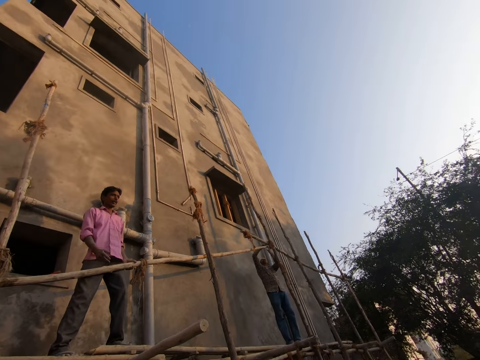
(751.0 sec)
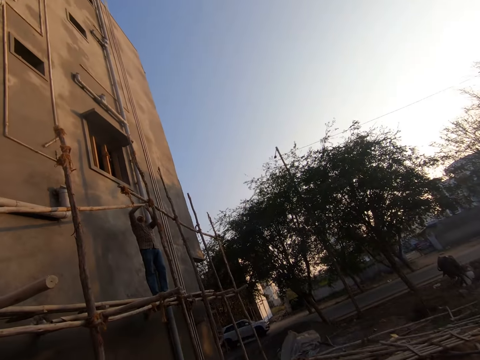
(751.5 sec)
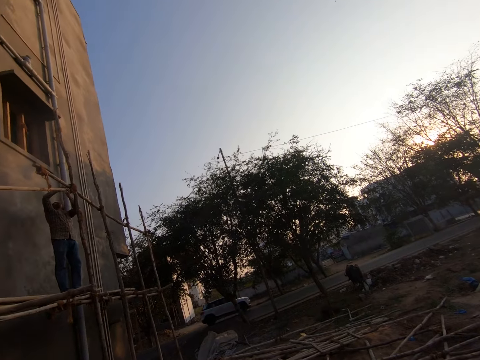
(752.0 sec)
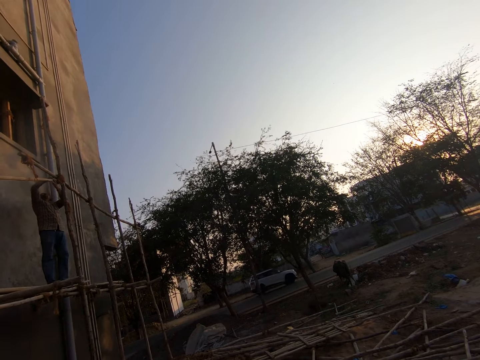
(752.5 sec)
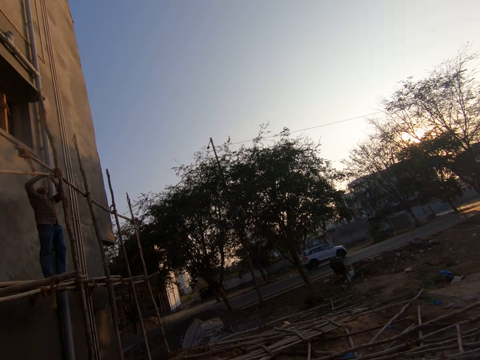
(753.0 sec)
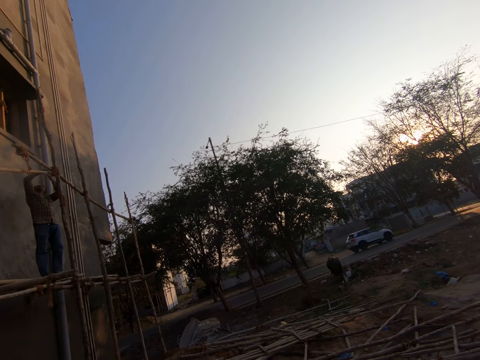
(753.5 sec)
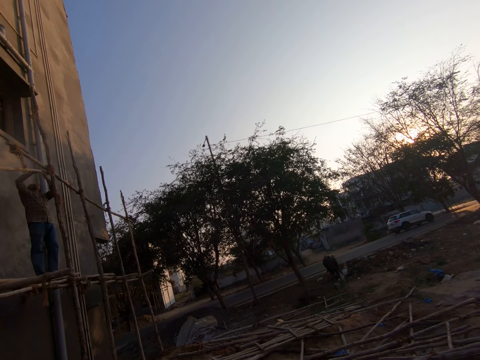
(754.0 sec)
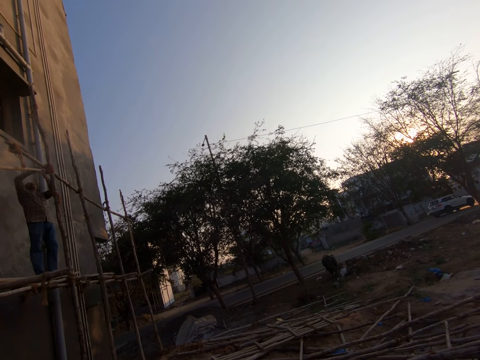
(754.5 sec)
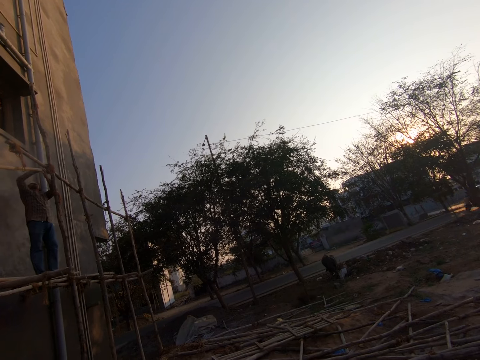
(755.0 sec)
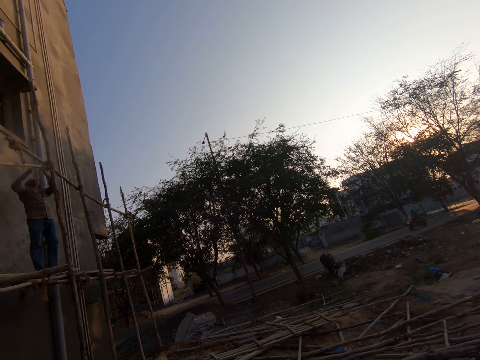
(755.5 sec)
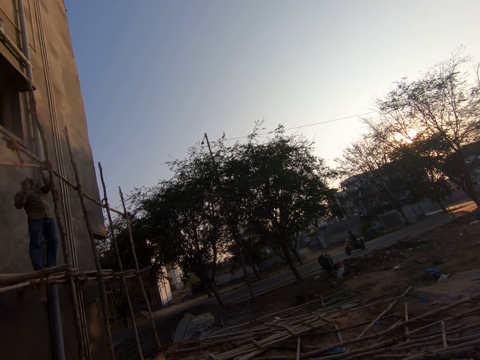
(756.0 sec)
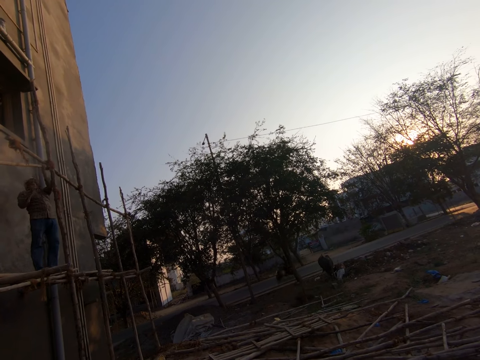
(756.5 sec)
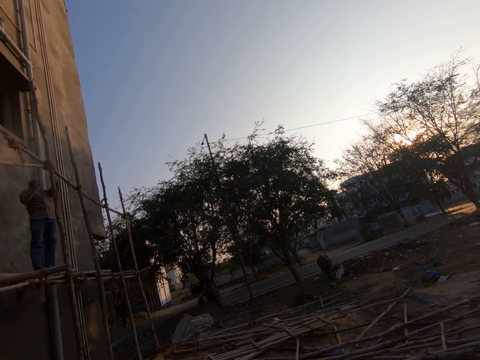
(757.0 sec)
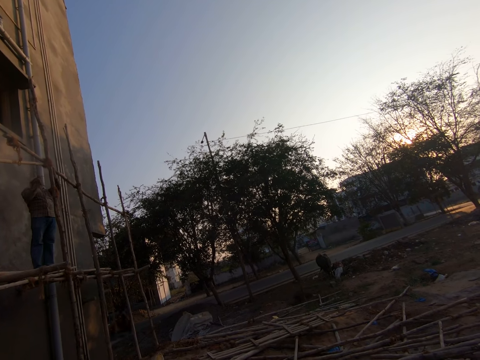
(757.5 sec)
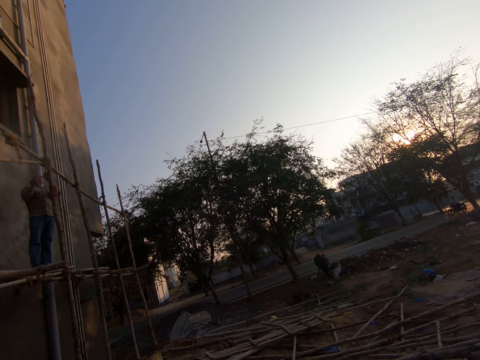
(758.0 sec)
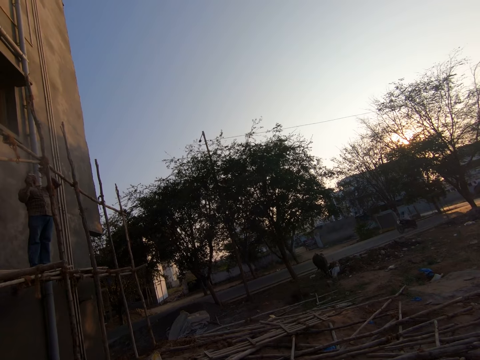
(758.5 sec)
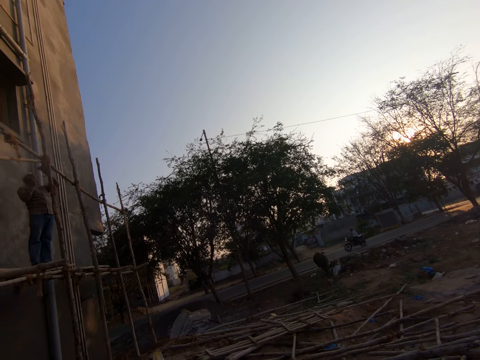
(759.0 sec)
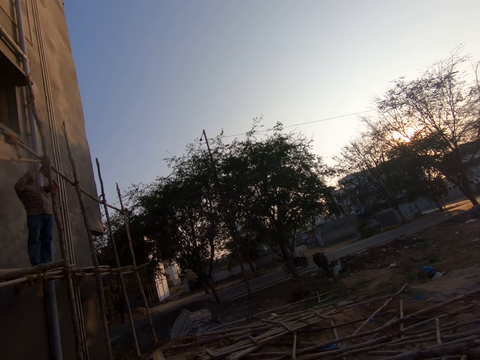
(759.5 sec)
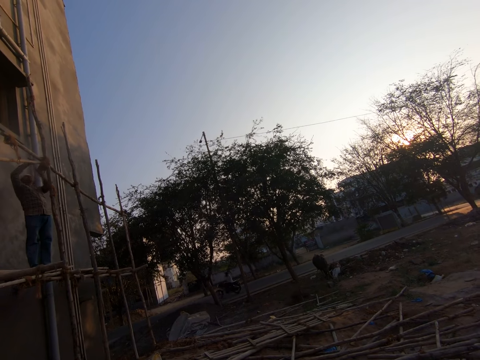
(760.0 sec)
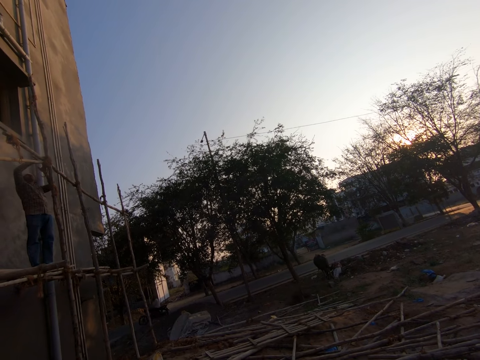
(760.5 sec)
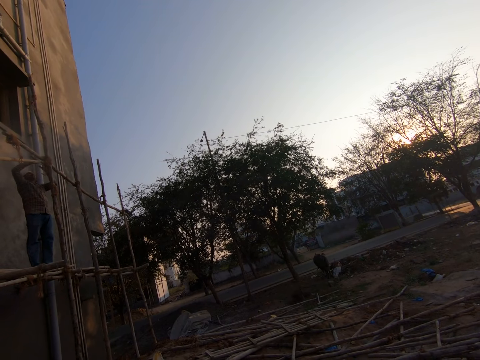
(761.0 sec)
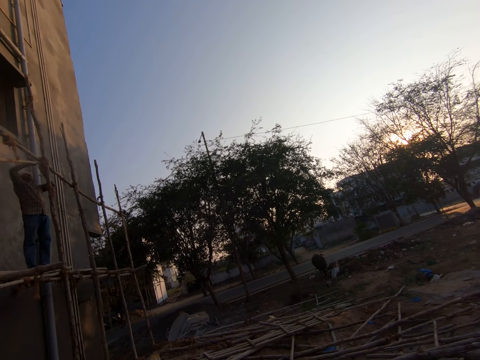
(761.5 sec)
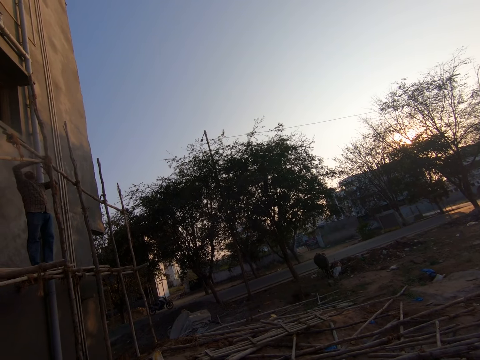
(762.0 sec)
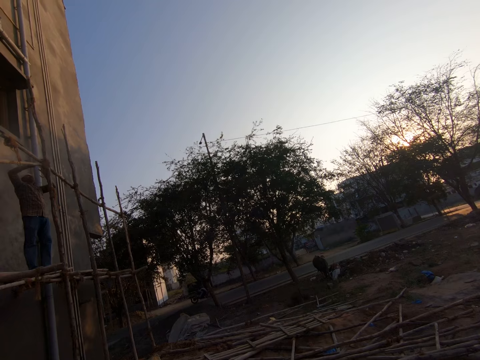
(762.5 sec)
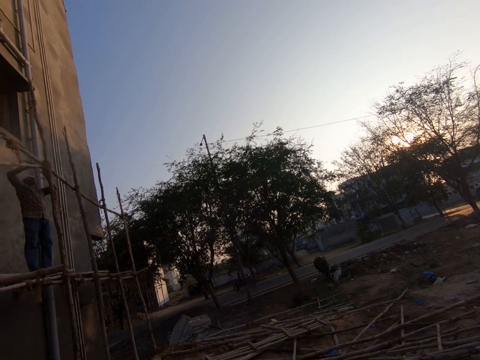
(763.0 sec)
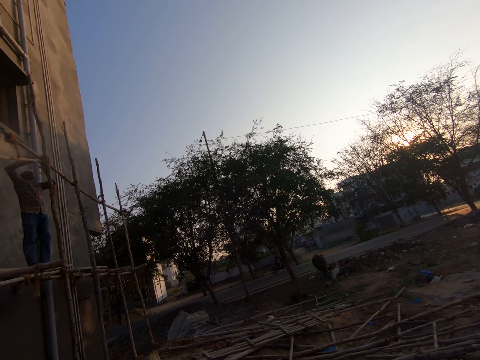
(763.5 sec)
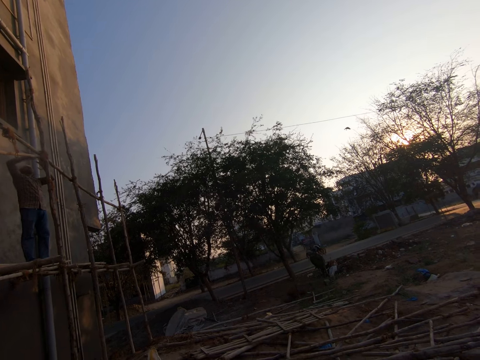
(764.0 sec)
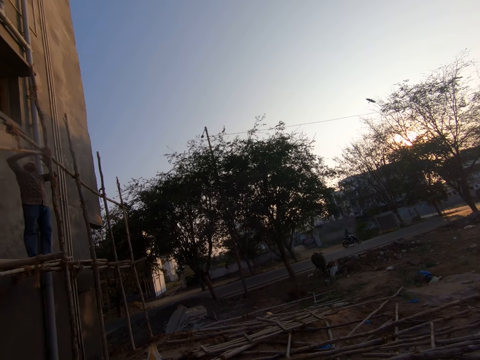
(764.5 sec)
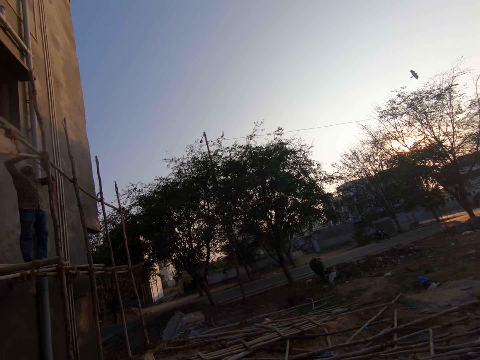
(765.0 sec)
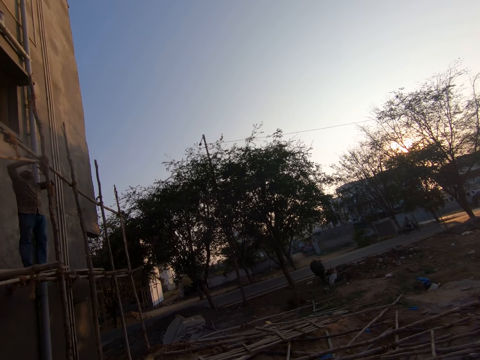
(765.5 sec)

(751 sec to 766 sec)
The camera wearer looks around.

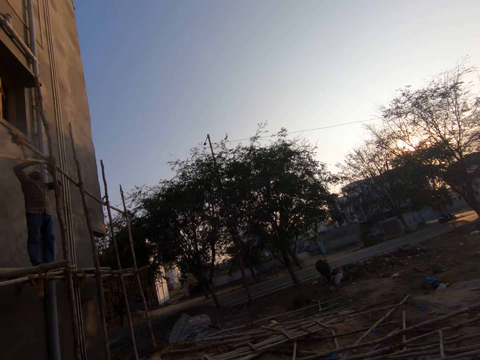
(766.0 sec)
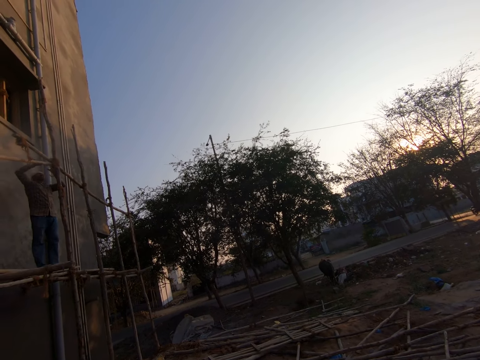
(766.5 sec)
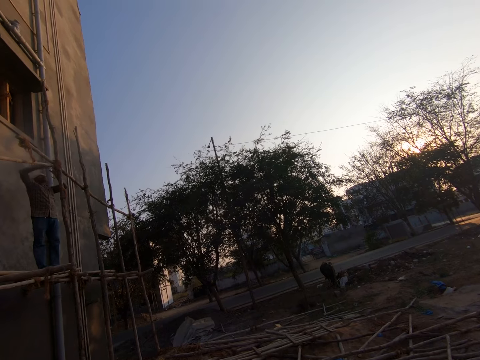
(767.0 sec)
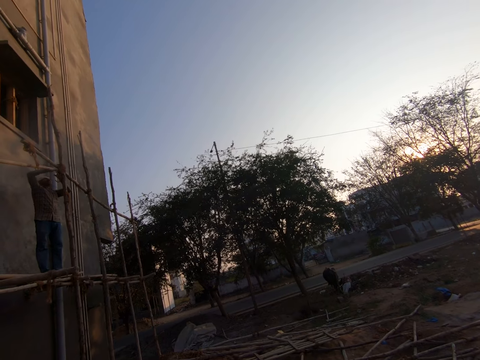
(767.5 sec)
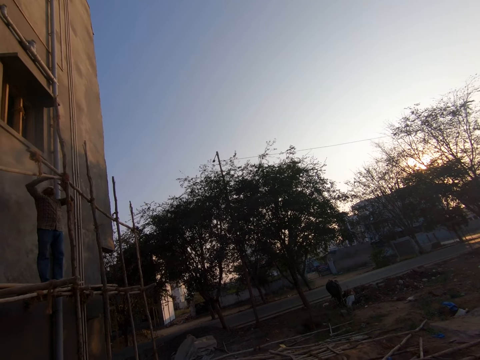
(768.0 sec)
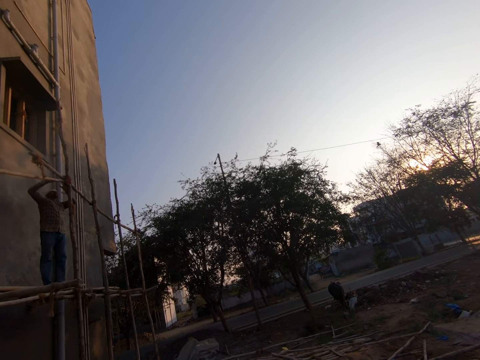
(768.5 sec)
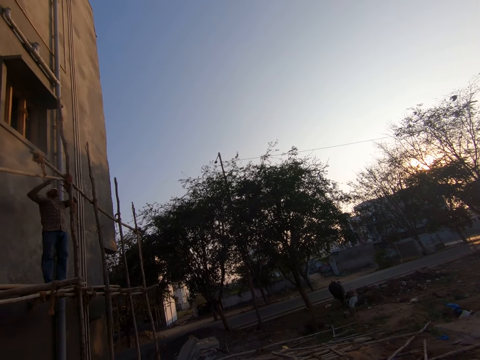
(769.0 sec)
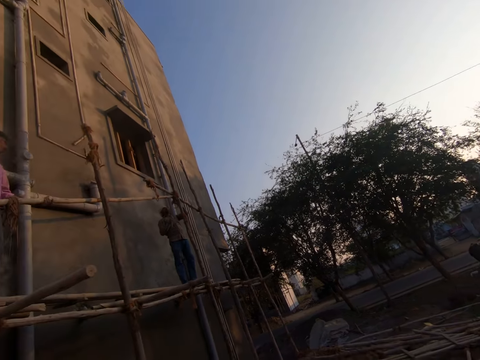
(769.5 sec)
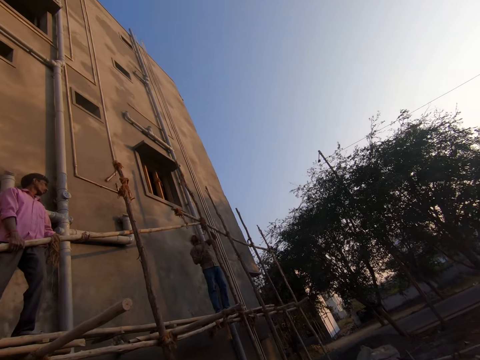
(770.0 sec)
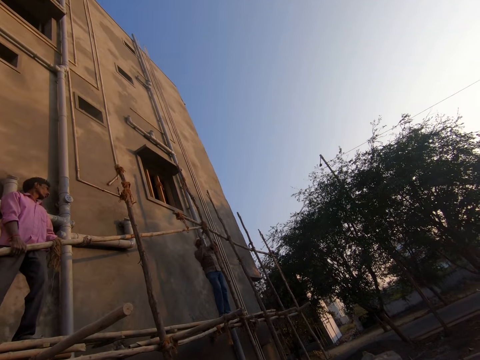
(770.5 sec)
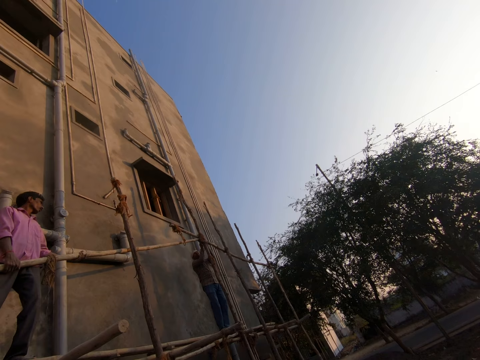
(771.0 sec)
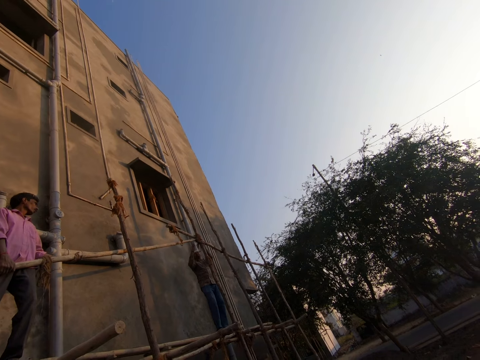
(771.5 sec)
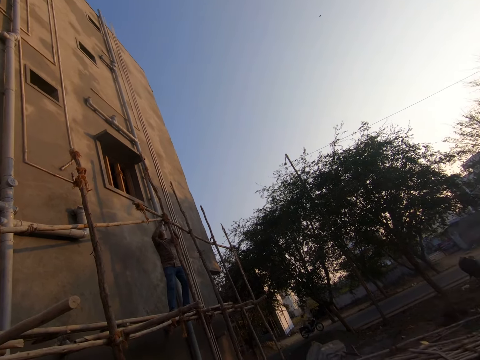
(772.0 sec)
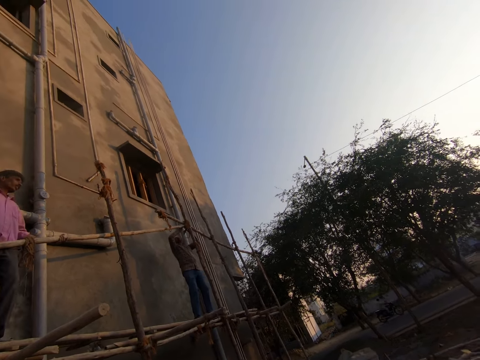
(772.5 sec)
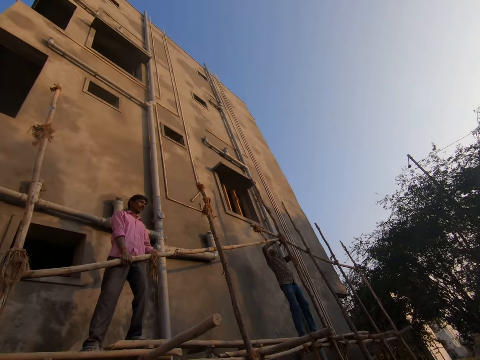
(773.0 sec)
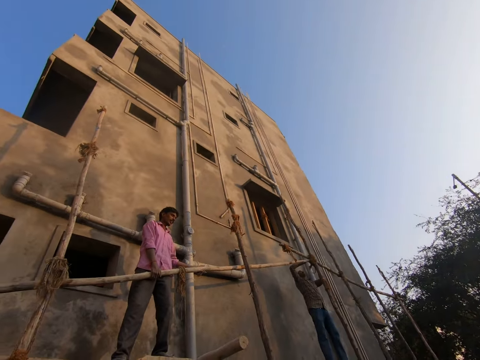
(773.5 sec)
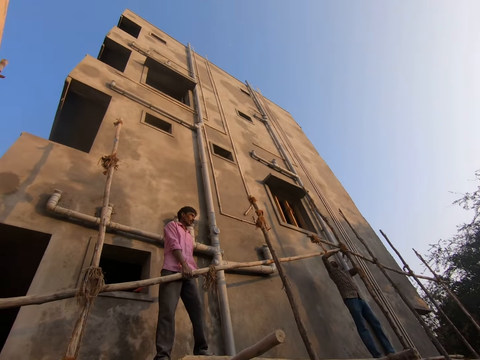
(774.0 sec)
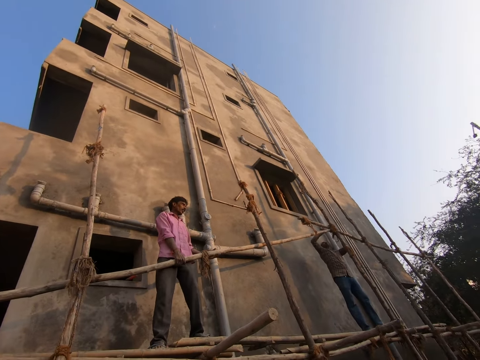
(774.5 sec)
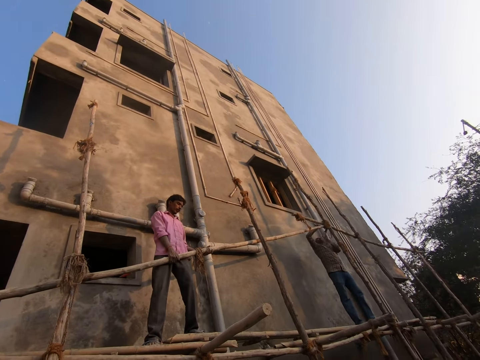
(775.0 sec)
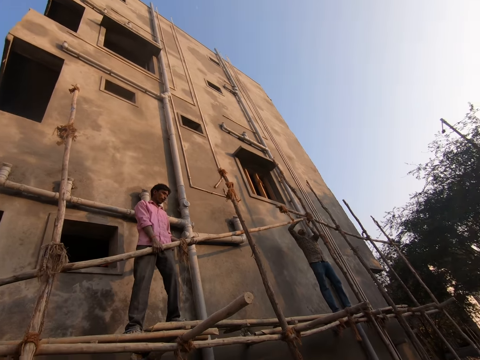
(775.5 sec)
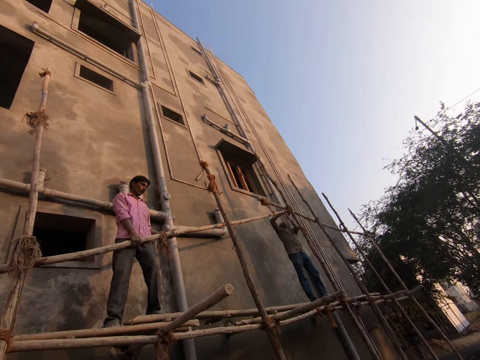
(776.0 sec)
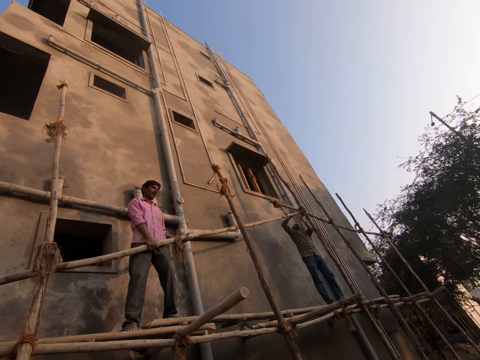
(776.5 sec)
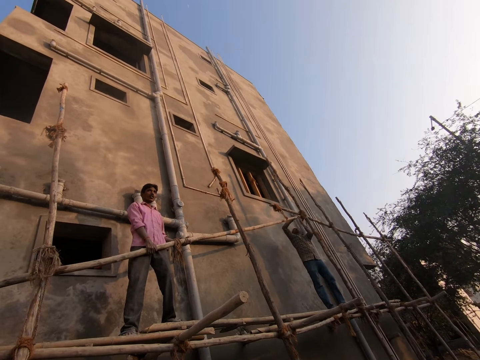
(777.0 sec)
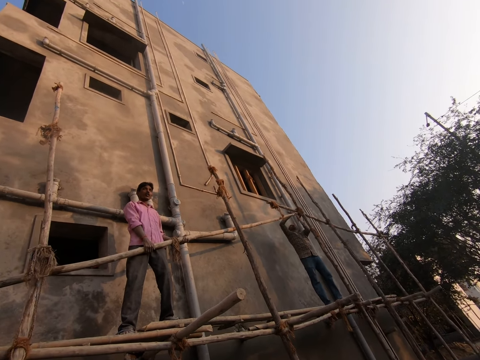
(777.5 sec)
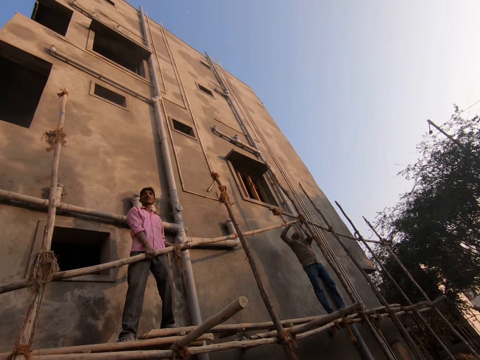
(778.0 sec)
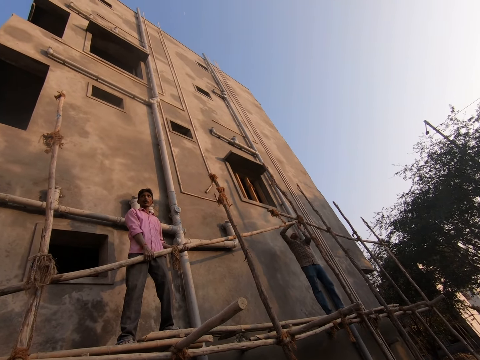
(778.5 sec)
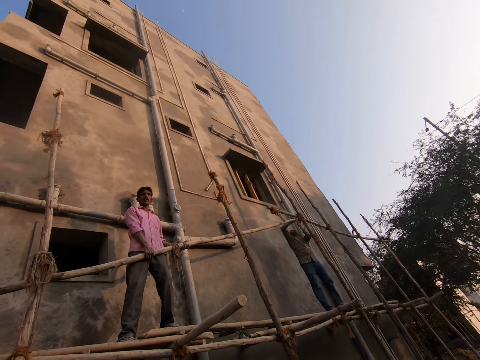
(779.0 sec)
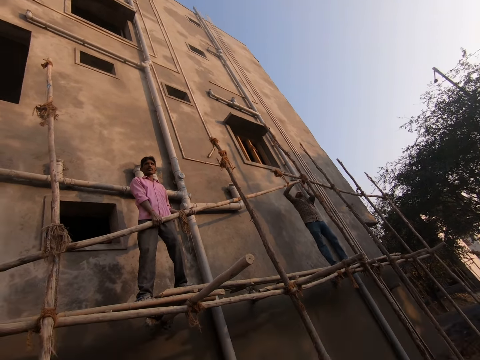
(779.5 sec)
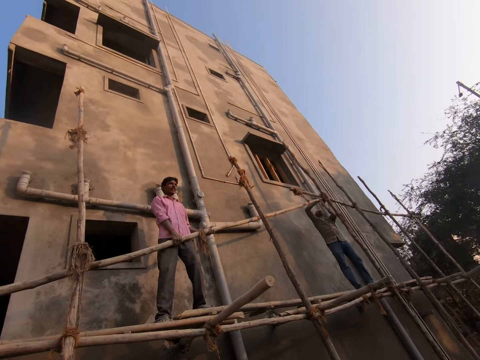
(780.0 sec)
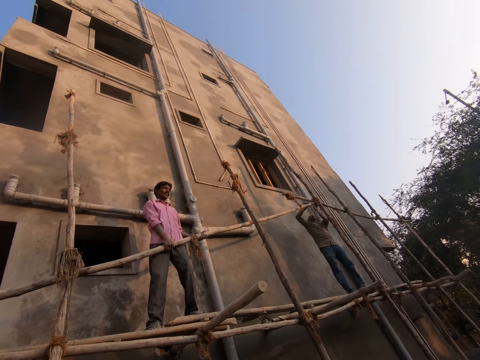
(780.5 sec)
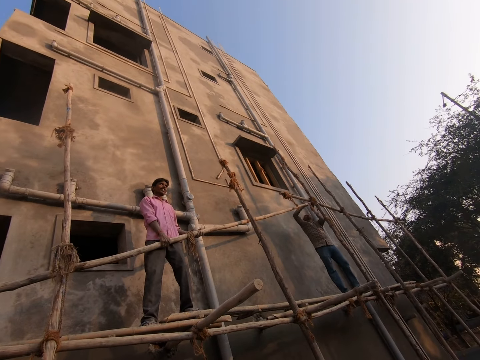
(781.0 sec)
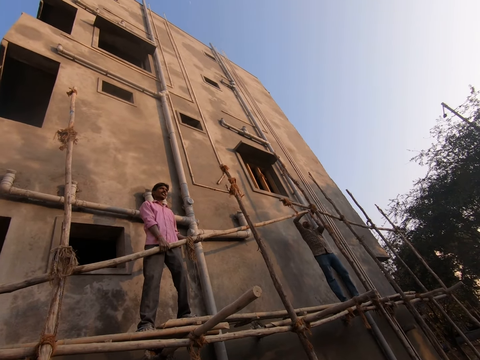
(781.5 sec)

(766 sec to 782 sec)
The camera wearer looks at a person and another person. A man cuts a rope with a hacksaw blade.
